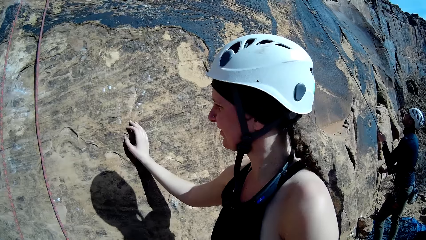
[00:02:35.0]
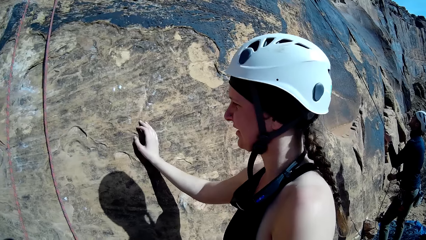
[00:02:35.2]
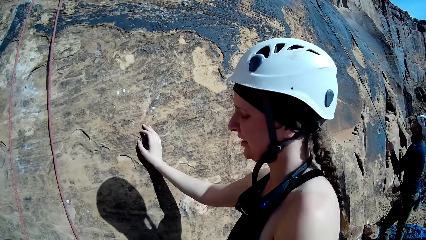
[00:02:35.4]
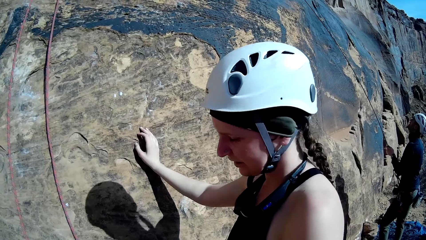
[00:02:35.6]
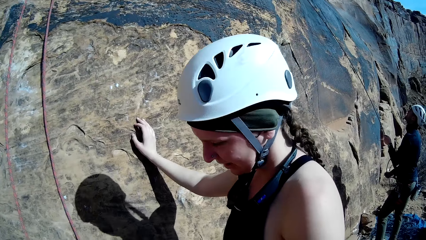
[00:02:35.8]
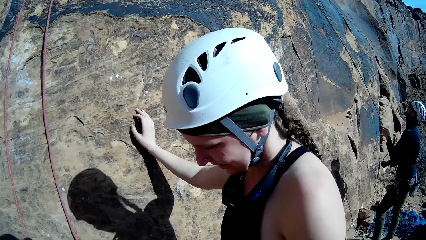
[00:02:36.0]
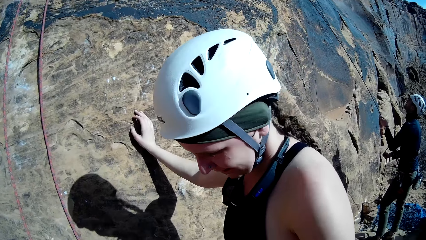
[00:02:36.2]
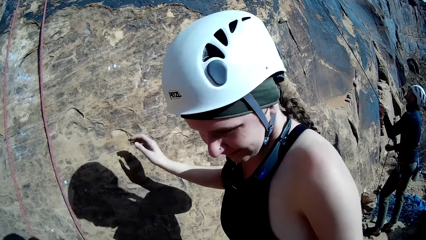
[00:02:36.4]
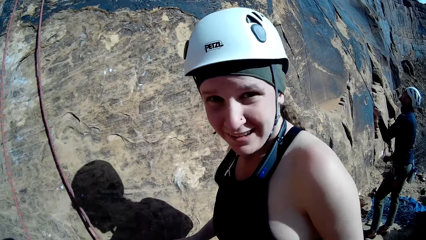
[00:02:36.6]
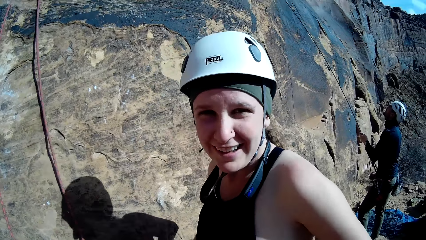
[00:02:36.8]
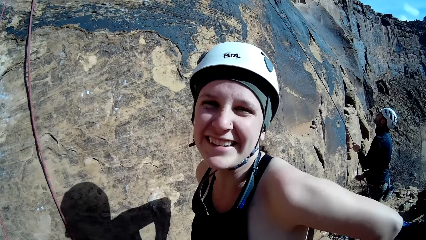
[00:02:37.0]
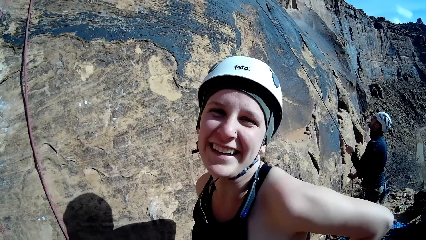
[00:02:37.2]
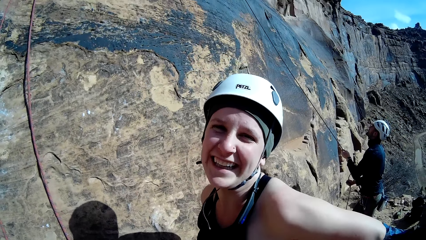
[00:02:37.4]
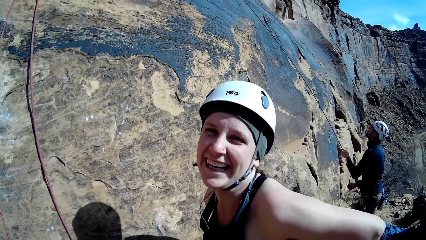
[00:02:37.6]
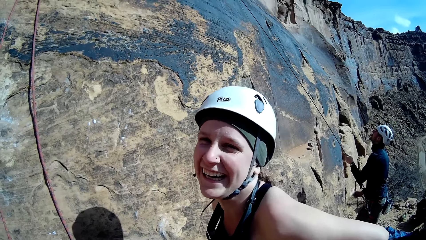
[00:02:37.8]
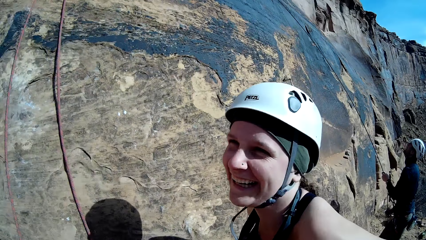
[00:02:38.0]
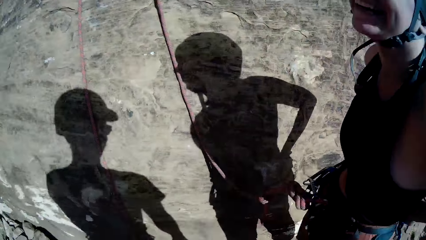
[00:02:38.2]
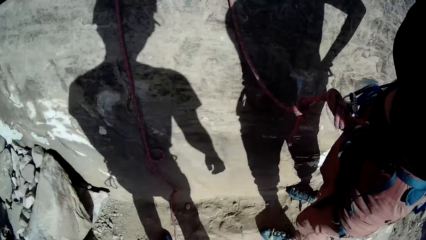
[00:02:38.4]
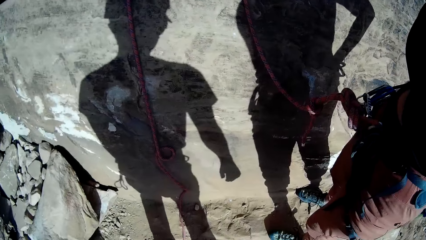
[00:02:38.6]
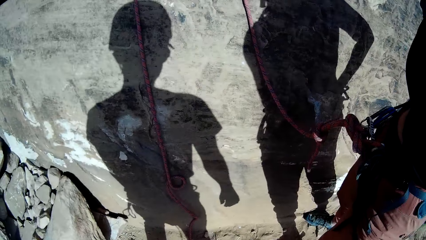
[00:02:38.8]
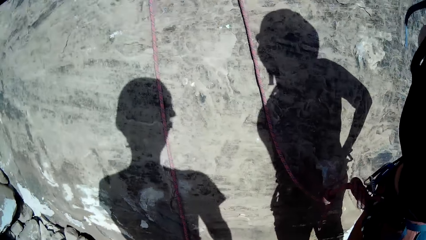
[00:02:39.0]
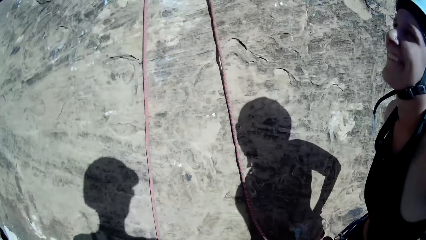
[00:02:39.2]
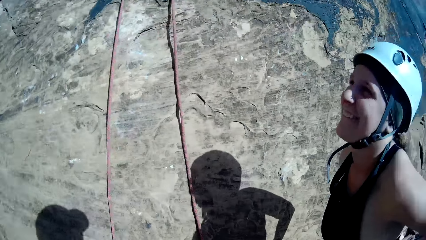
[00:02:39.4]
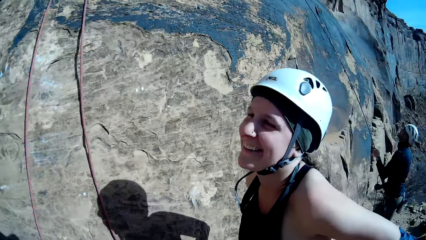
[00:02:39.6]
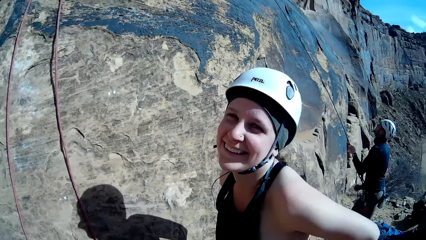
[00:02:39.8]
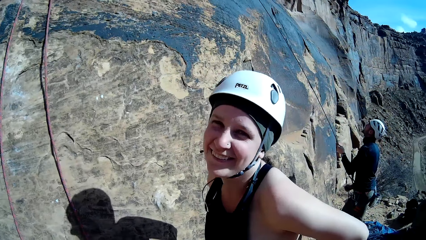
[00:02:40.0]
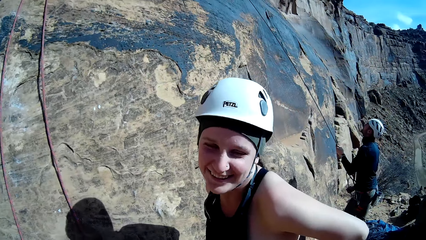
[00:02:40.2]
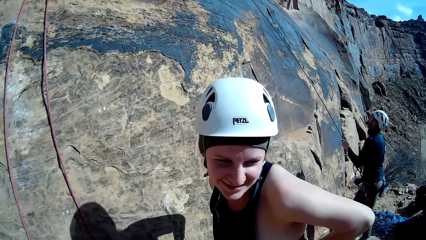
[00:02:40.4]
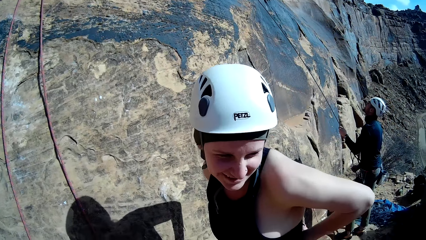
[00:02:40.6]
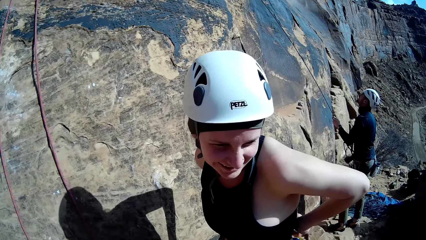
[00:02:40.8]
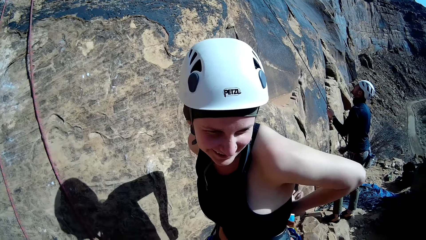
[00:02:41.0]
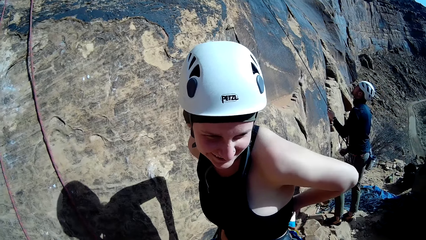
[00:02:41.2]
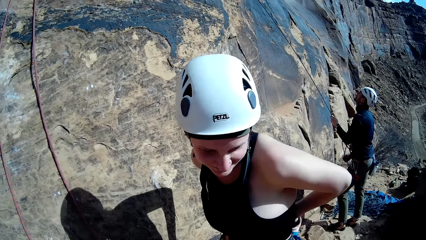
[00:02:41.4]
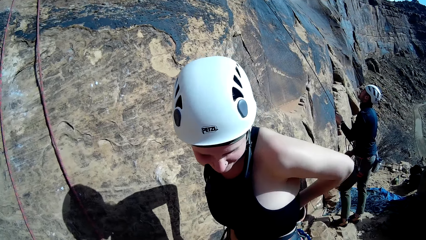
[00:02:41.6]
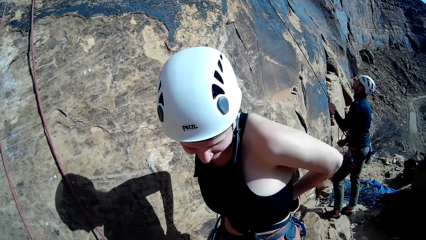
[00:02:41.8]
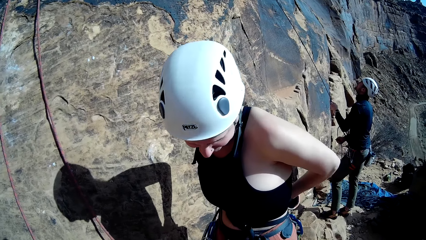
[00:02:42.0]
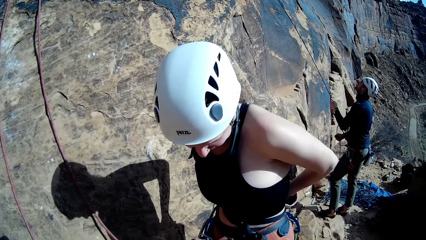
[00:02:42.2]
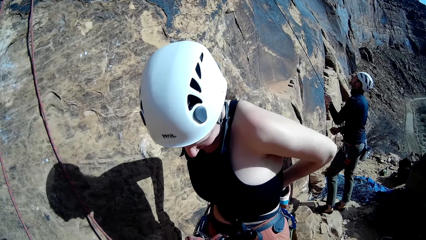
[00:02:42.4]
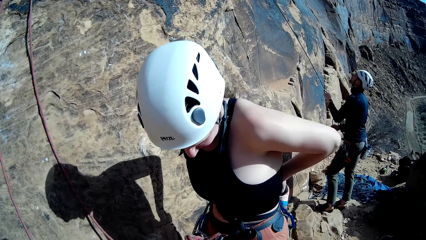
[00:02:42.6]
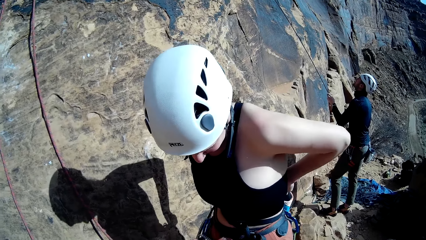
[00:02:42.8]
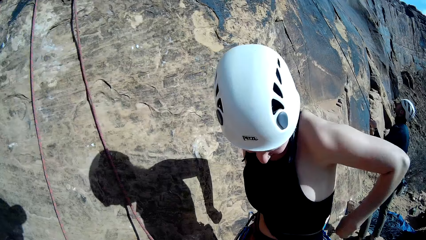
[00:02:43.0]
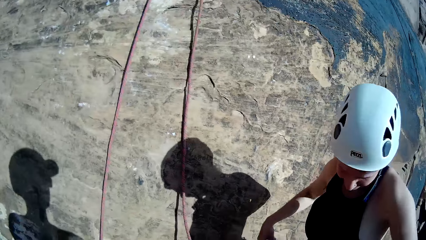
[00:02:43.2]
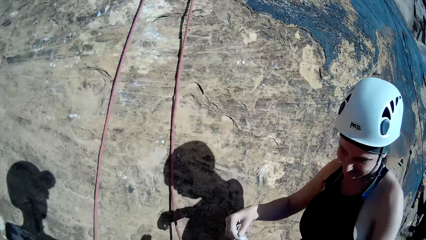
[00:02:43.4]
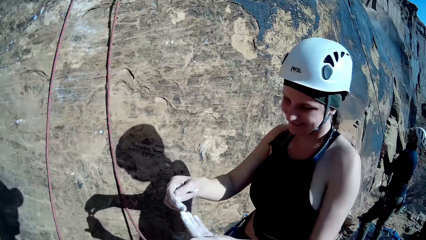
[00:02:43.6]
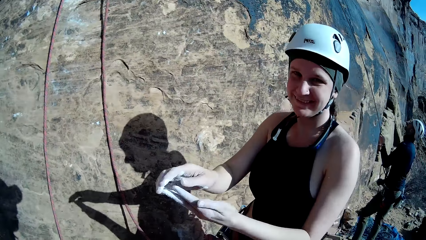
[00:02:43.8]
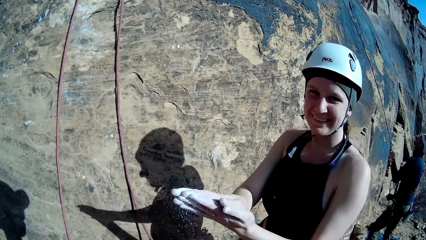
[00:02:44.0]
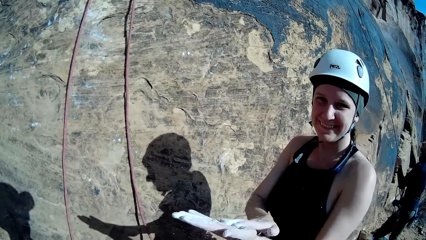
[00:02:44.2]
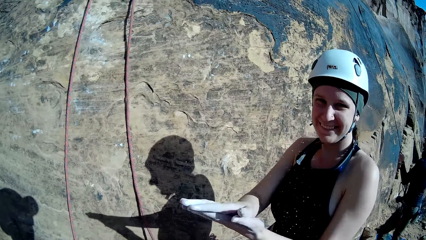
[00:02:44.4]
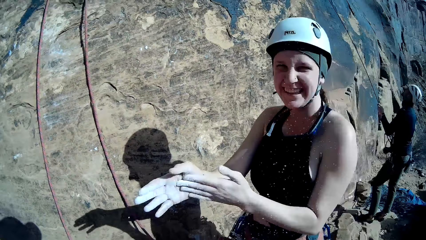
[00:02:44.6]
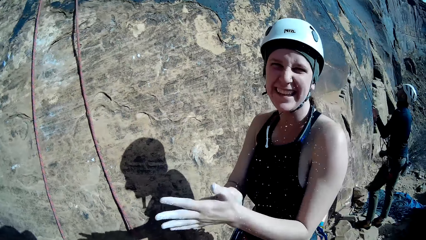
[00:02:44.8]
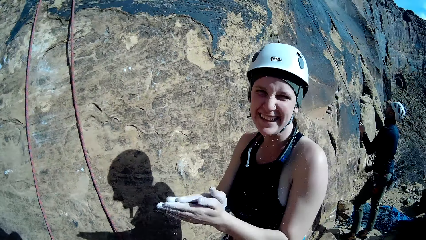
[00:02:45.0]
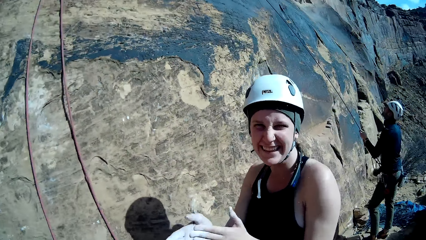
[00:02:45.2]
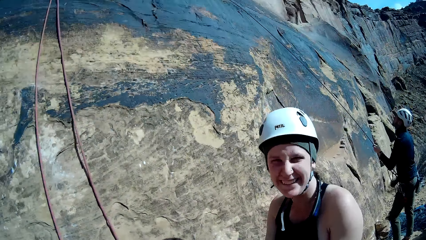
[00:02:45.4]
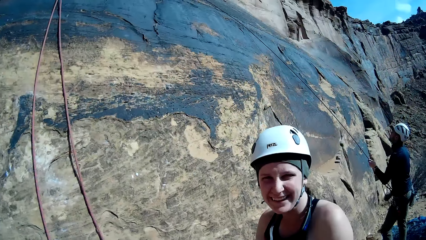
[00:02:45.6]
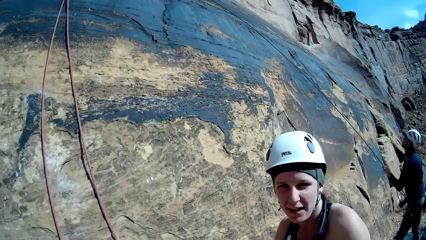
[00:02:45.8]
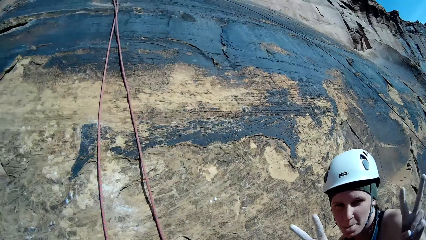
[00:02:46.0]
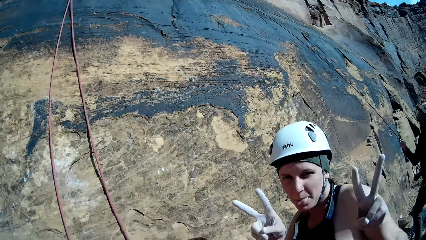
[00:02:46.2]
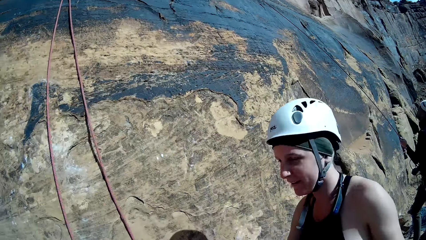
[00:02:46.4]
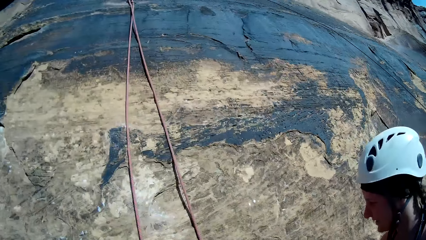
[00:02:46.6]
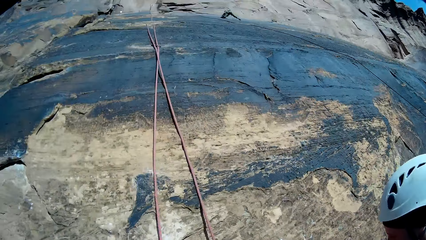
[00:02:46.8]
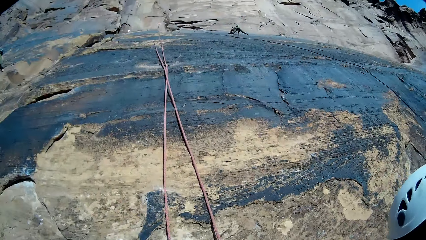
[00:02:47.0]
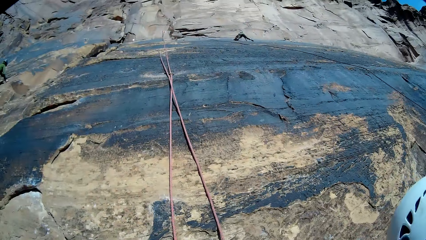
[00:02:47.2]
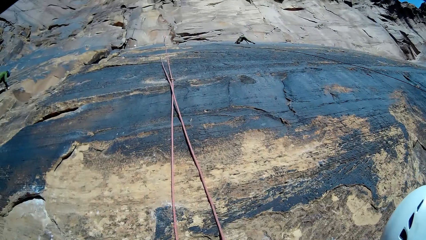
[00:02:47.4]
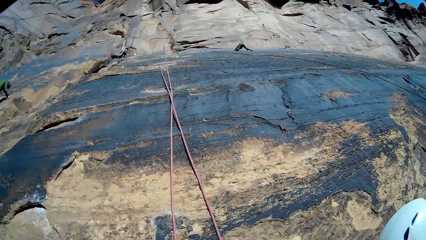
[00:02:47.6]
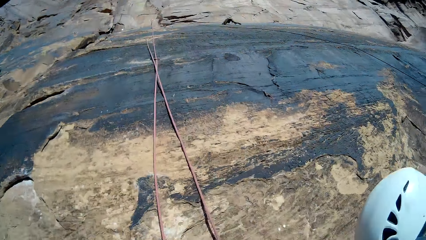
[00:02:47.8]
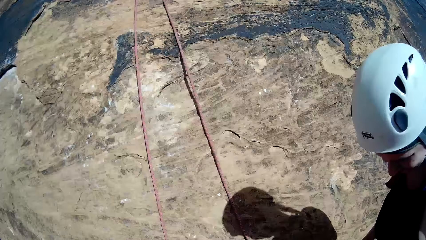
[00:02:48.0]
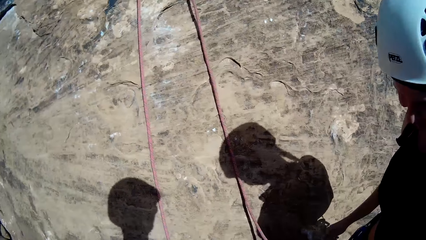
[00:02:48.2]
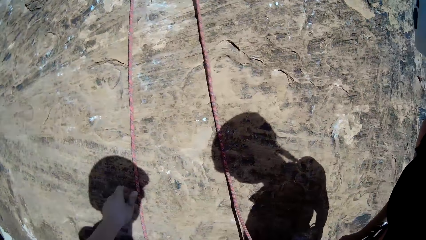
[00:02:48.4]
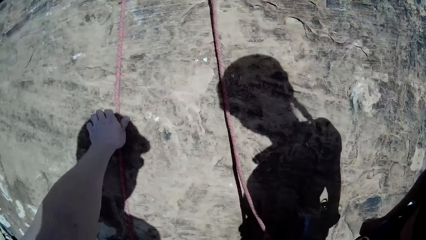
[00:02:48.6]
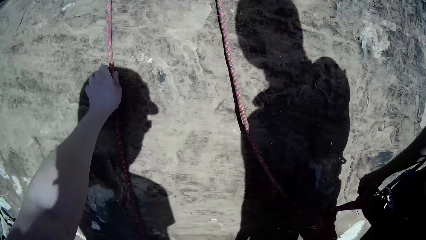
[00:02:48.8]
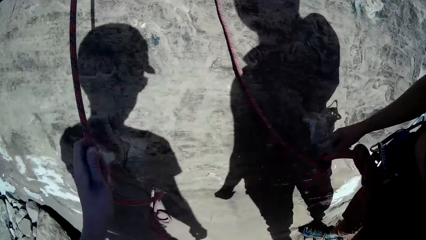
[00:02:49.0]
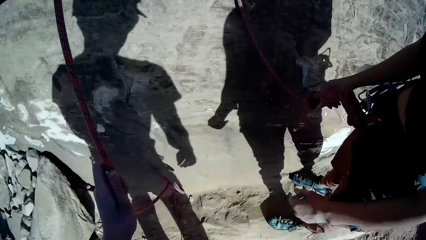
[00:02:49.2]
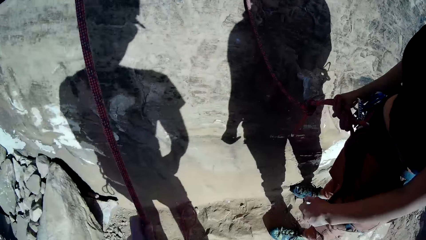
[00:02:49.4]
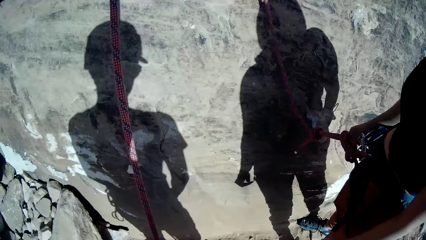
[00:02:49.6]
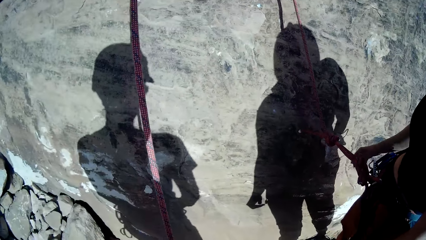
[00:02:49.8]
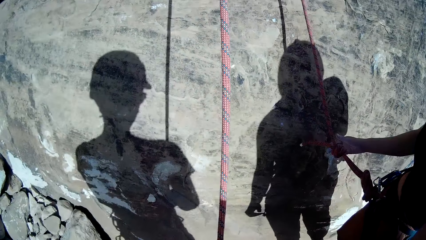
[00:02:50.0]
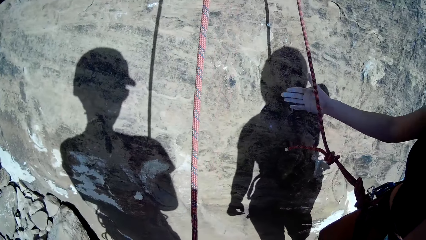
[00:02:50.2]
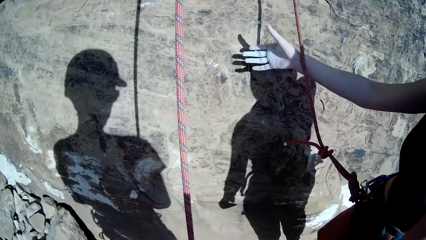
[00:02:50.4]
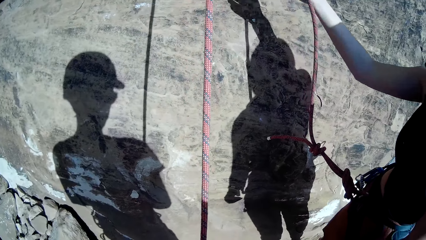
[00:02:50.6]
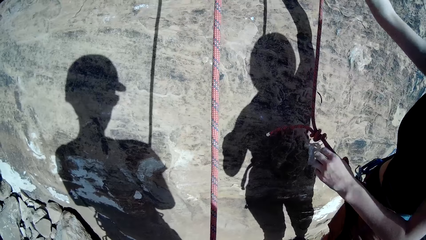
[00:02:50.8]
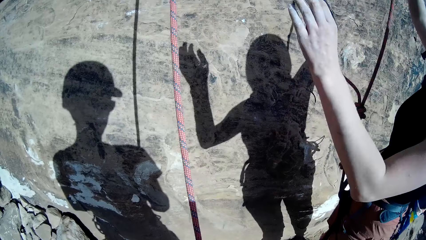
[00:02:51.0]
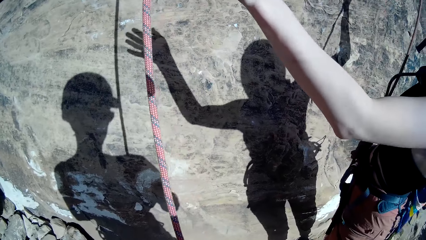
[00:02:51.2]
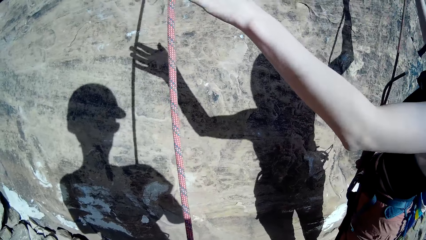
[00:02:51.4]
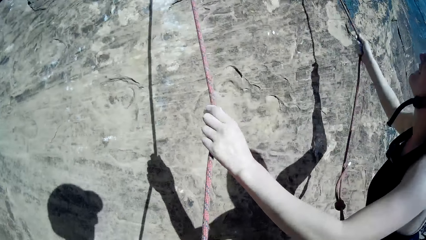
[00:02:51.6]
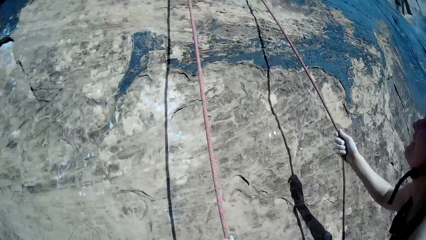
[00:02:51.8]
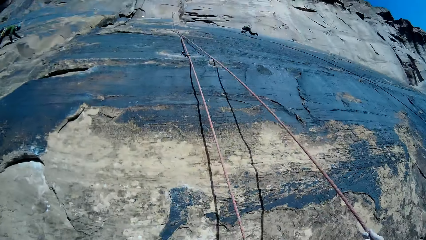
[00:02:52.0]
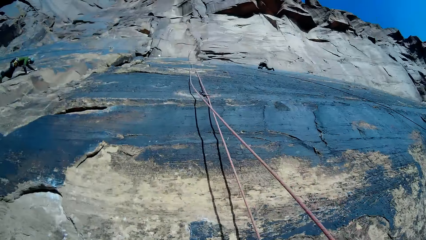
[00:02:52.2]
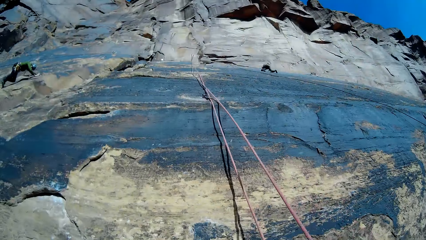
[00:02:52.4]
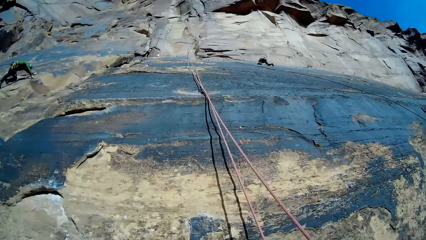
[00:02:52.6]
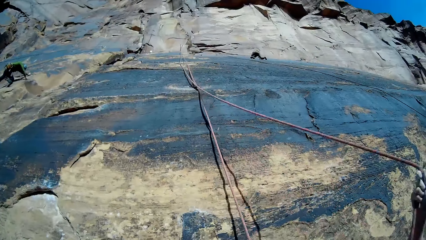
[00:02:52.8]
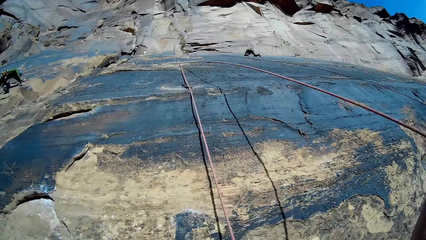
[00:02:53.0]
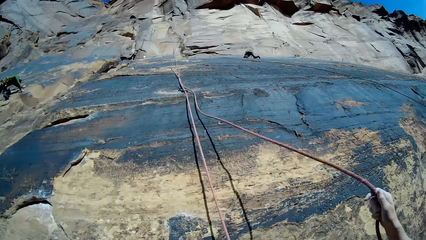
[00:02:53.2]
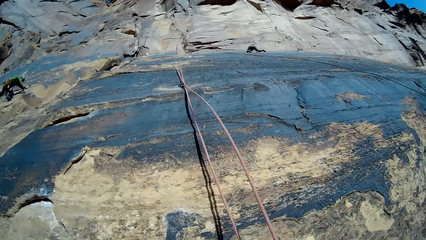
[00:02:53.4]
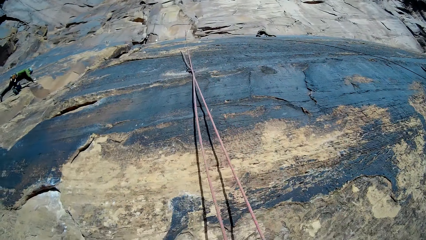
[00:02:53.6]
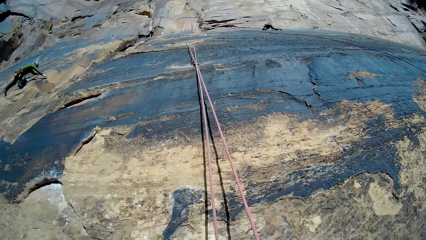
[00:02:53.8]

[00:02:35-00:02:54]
A woman removes her right hand from the mountain. The woman chalks both hands, scoops something, and rubs her hand with something. The camera wearer holds a set rope on the mountain with his left hand. The woman holds the set rope attached to her harness with her right hand and holds the other set rope on the mountain with her left hand.
